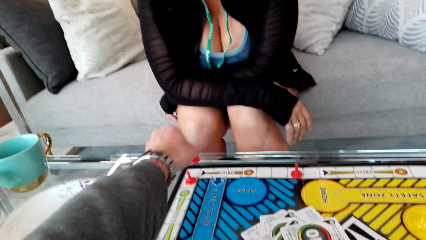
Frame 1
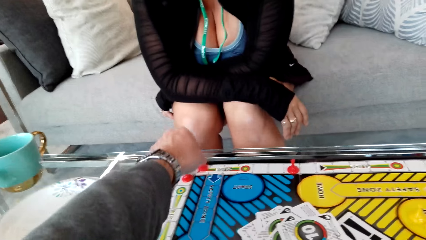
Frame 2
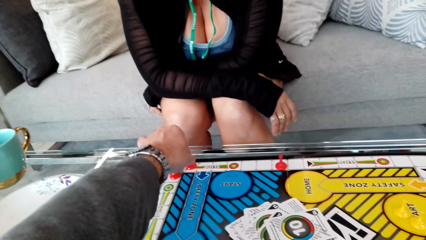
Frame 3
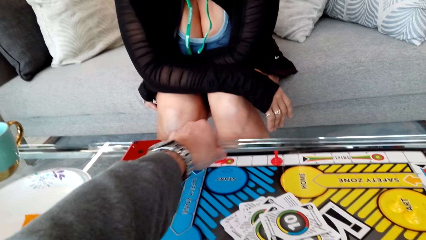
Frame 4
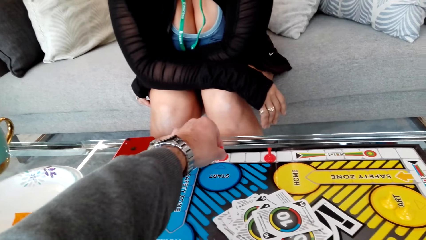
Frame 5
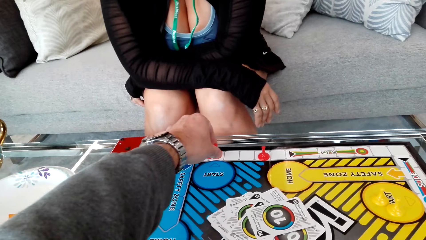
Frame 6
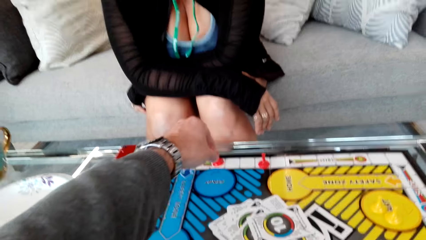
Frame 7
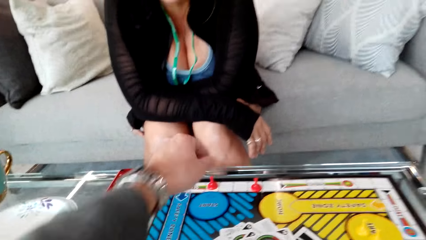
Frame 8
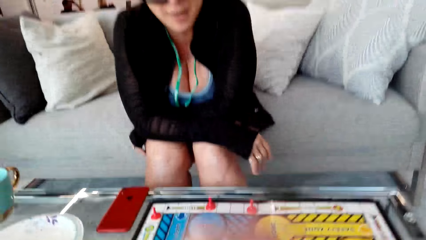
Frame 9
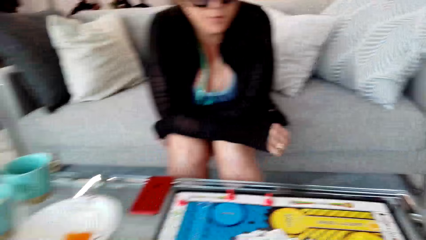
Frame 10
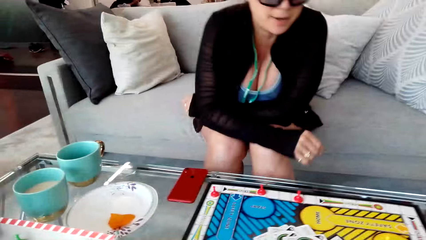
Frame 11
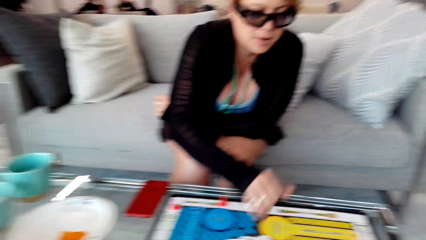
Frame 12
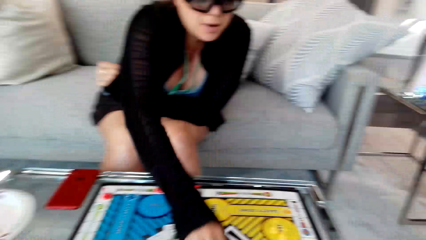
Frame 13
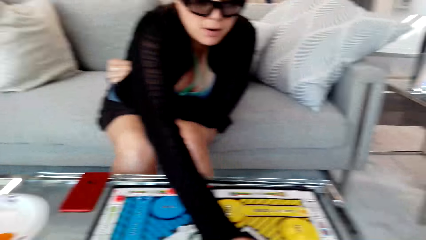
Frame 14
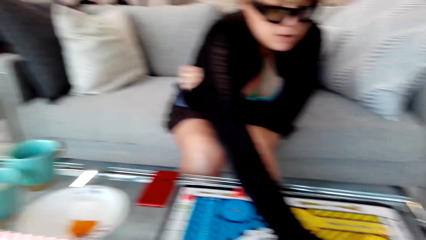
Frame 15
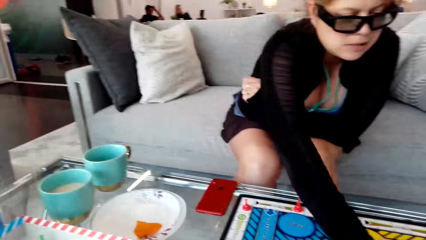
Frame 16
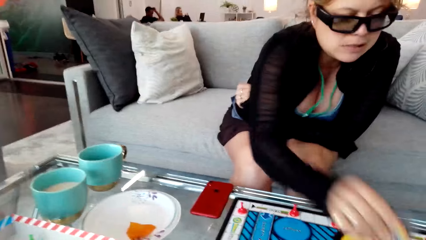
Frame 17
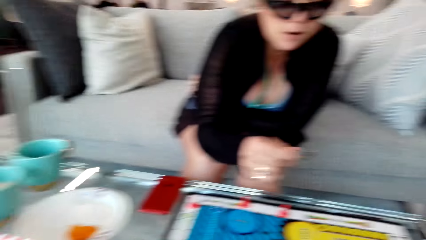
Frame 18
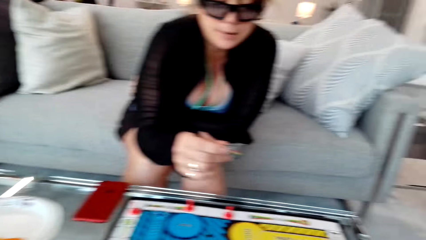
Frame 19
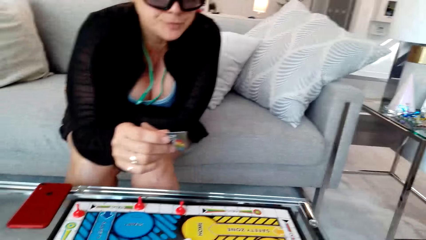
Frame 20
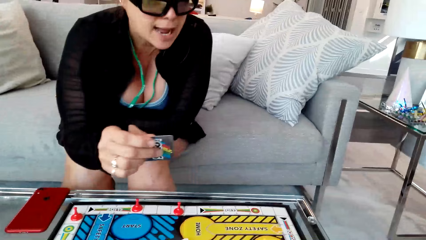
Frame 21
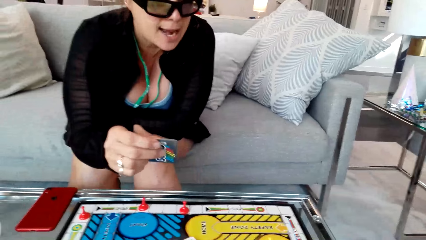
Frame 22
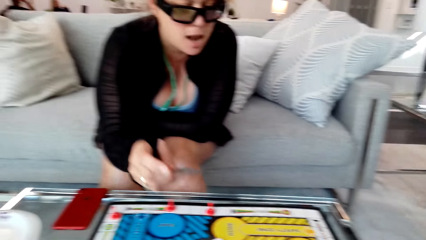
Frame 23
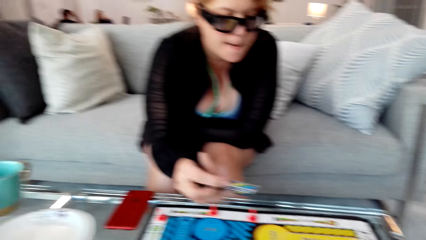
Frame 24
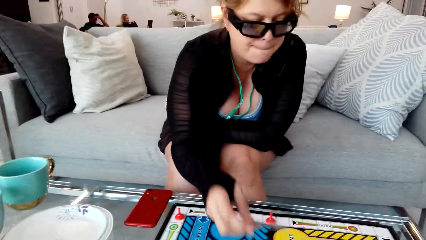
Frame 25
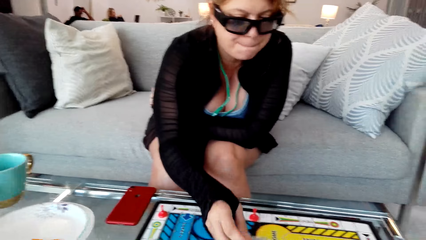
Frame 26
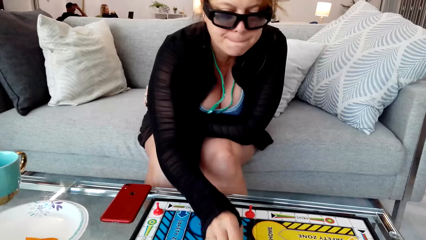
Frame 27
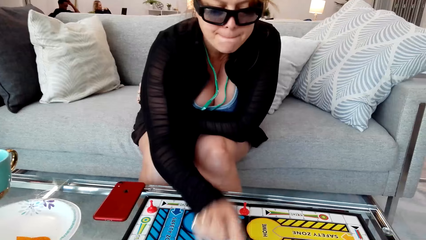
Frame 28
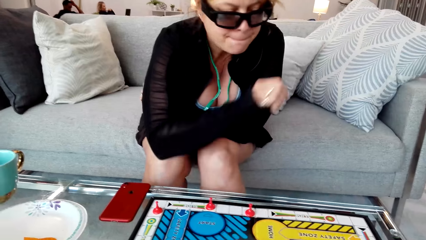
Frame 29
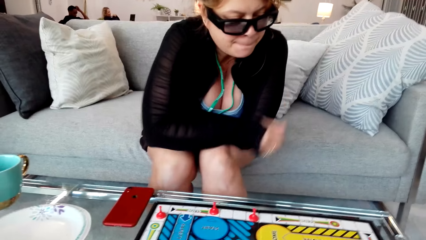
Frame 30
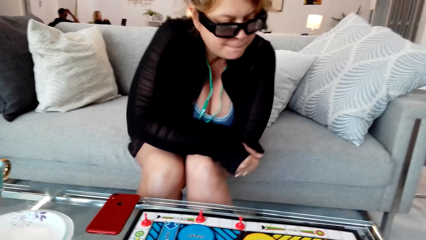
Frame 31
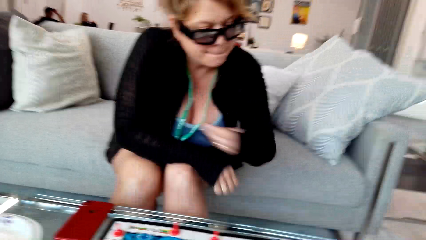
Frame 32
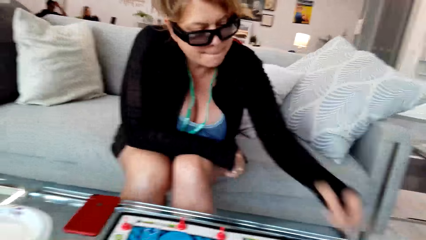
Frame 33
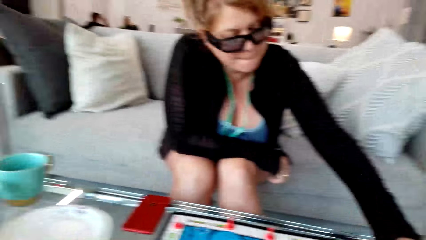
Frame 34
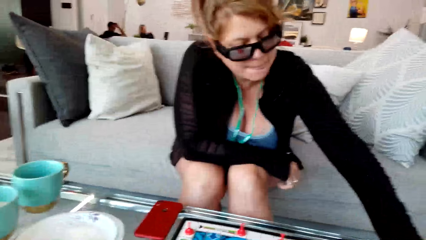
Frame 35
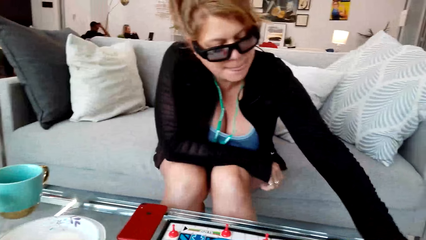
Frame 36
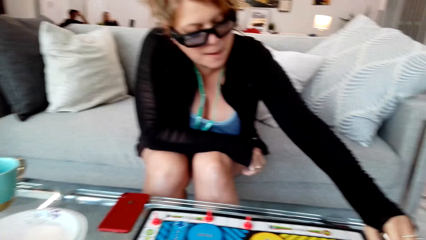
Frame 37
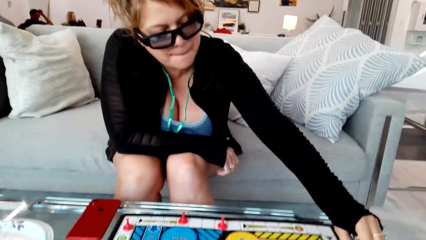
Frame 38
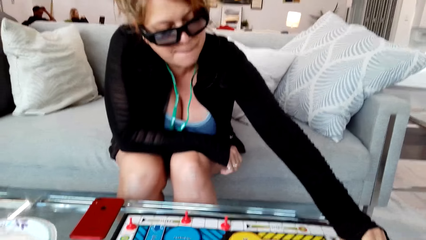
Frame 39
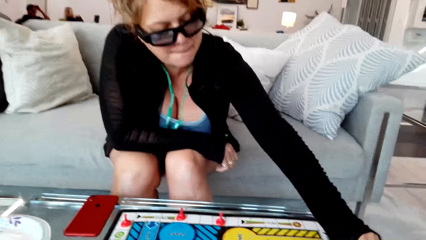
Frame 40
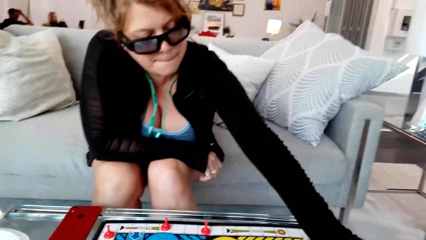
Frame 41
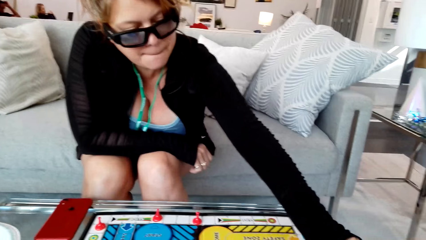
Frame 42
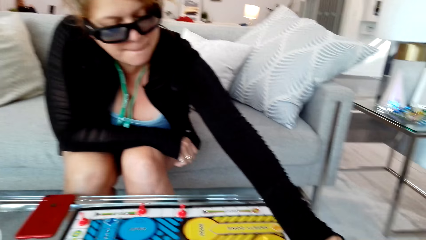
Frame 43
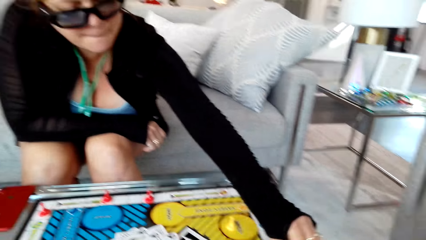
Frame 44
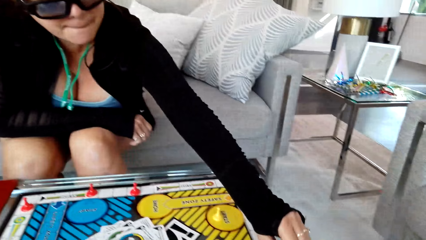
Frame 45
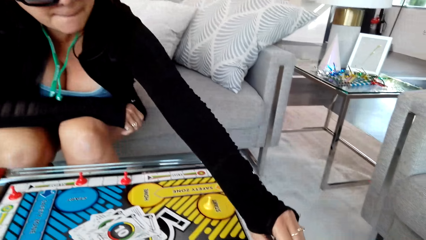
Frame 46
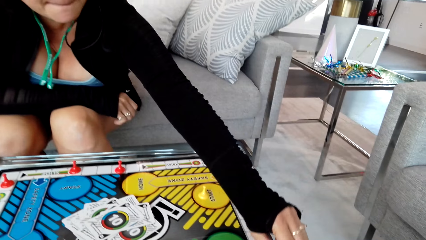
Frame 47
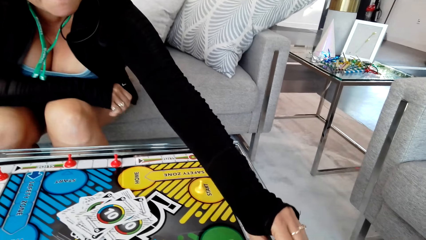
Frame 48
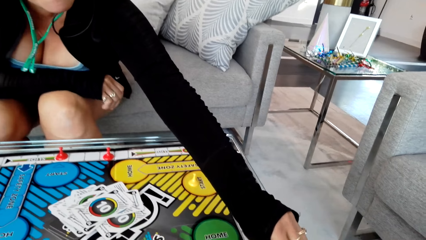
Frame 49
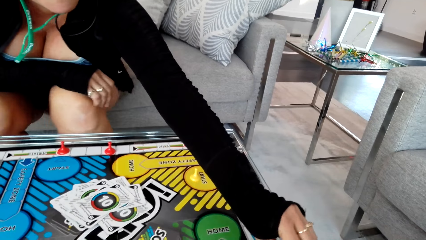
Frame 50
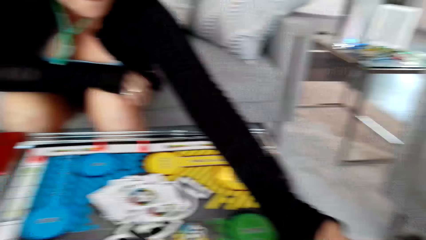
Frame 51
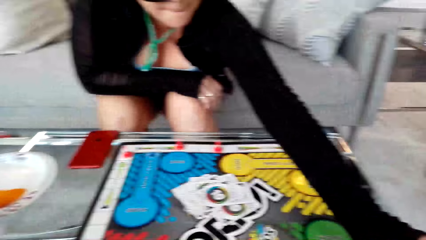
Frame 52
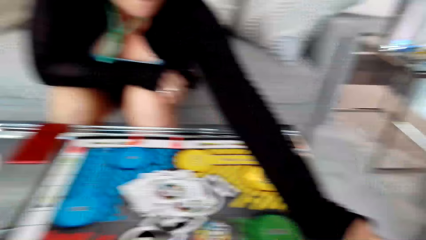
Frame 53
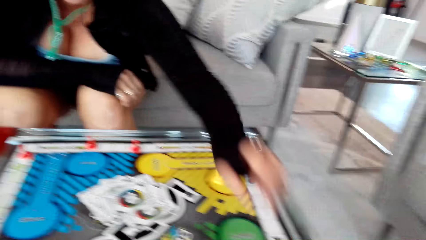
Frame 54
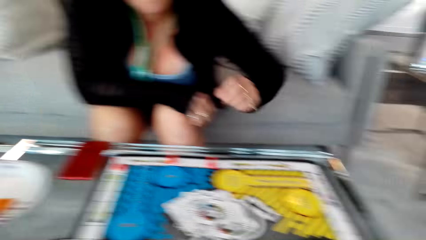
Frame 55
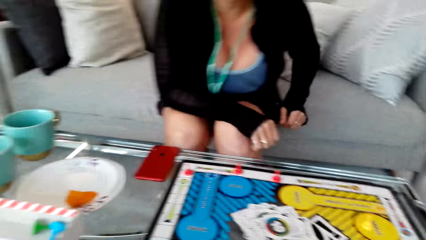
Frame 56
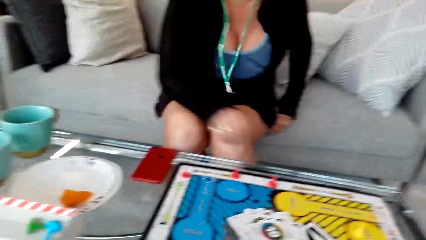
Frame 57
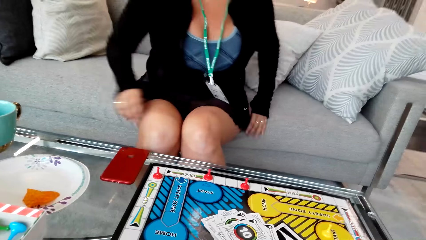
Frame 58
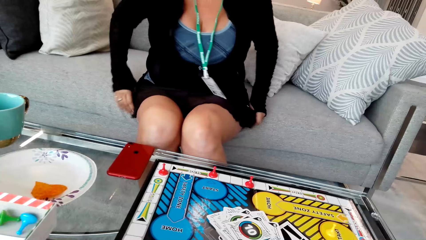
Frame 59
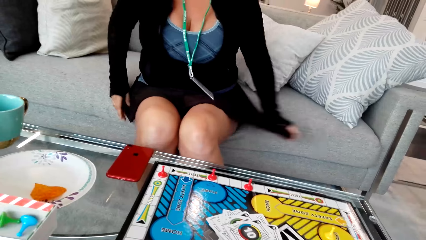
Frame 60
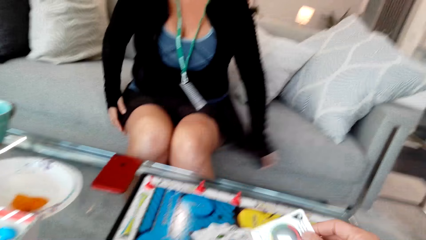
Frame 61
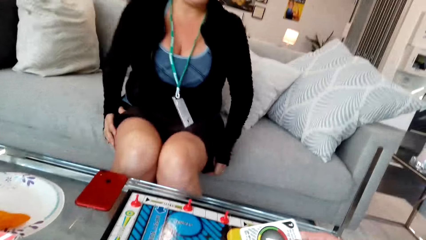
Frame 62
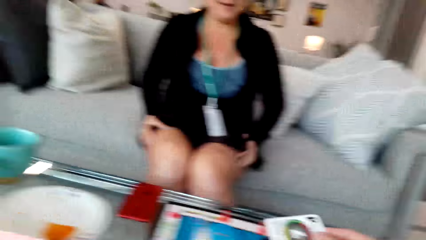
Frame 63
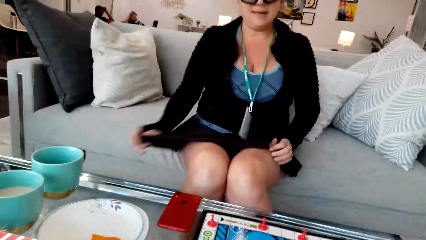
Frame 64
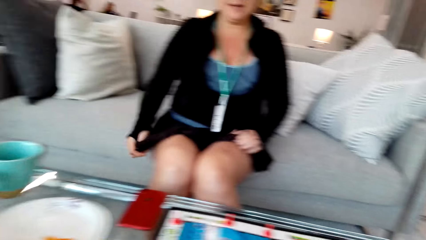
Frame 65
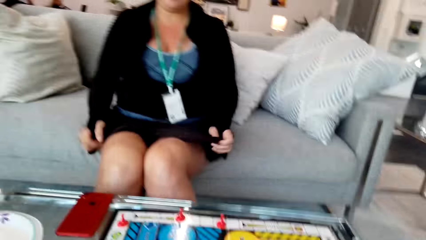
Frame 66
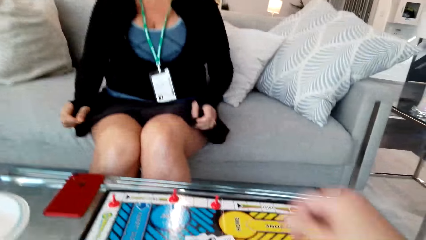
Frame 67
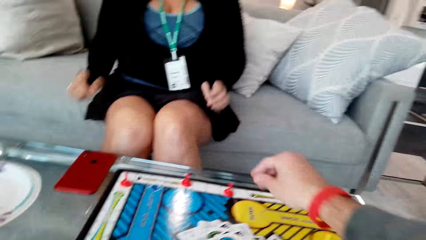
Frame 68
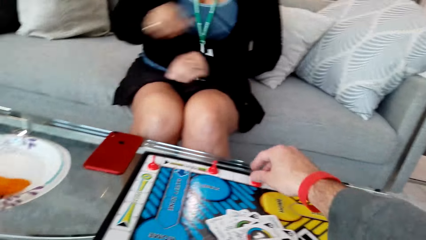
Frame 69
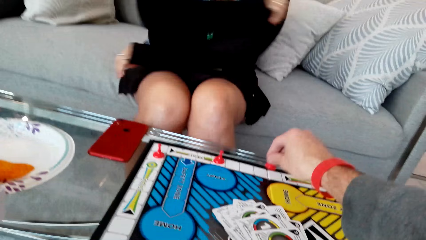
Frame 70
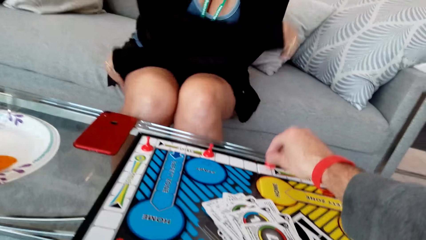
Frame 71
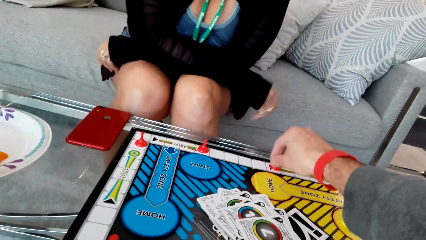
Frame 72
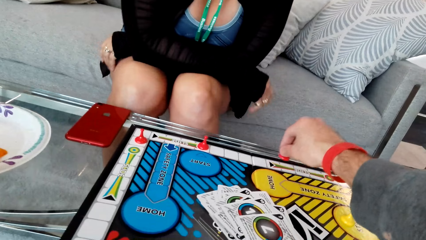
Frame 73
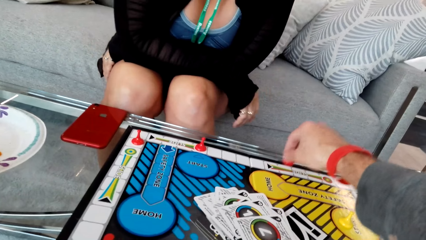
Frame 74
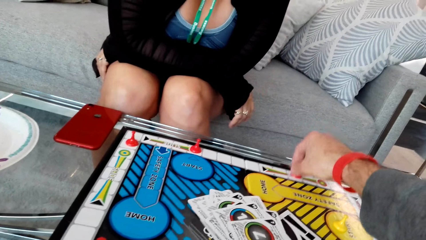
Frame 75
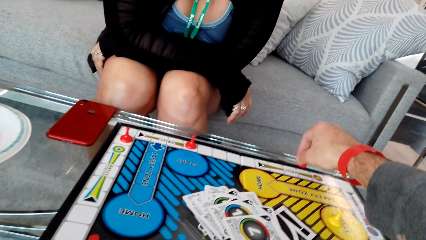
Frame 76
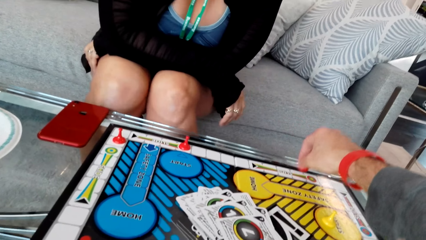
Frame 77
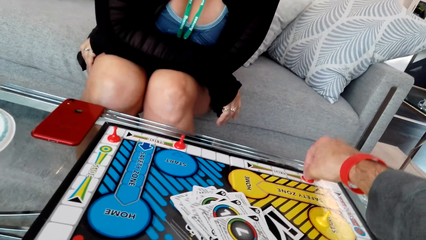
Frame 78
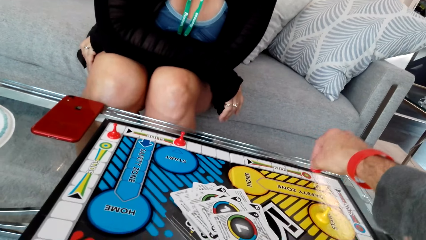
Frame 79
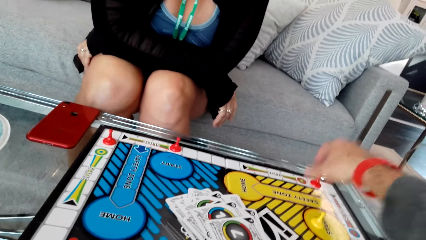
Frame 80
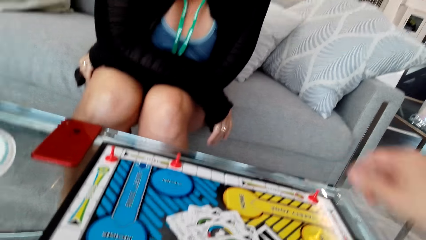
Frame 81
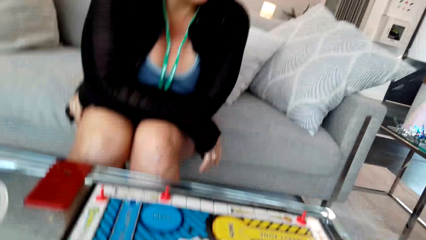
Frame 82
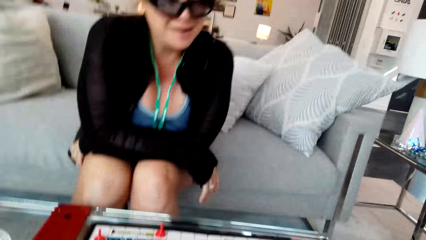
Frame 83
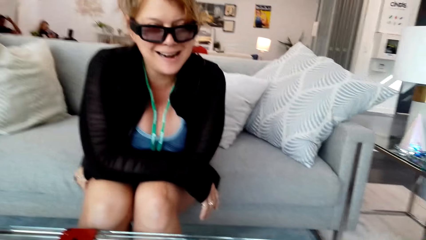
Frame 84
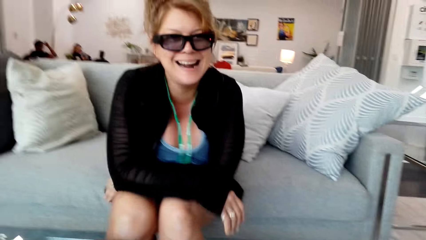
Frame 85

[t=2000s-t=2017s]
A woman picks up a card and drops the card on the board. The woman moves a pawn on the board. The camera wearer moves a pawn on the board.
